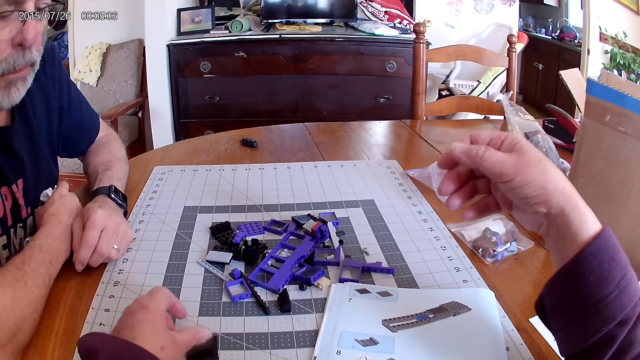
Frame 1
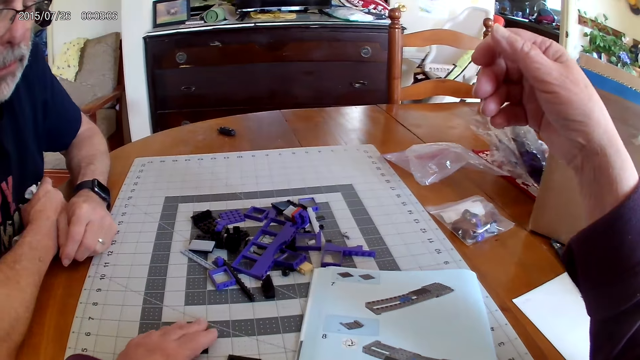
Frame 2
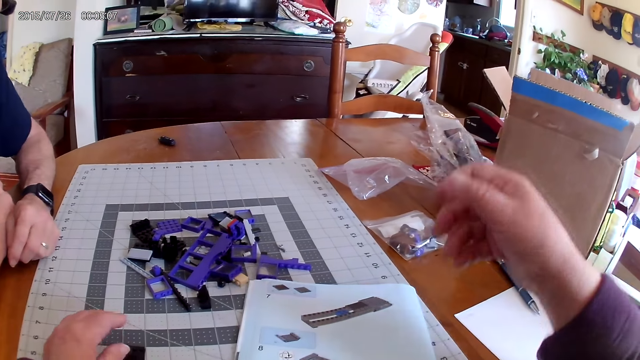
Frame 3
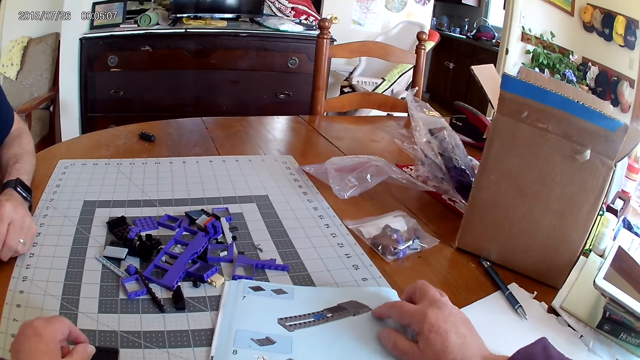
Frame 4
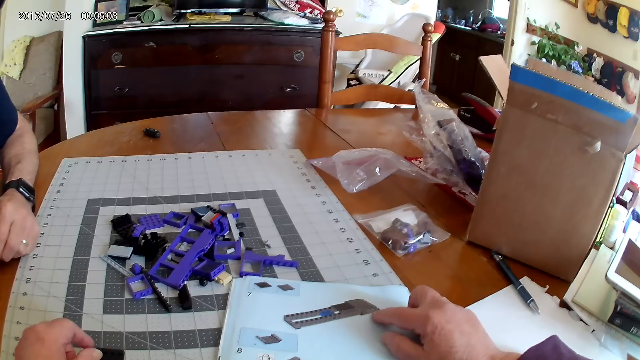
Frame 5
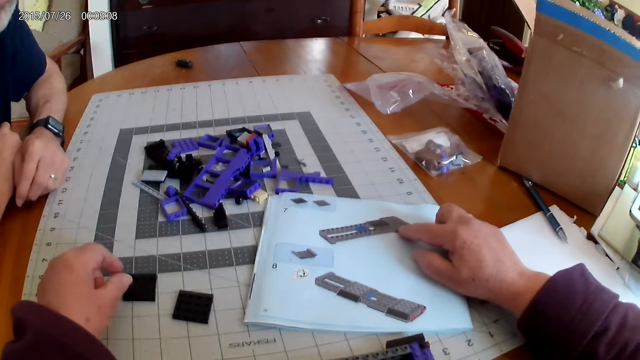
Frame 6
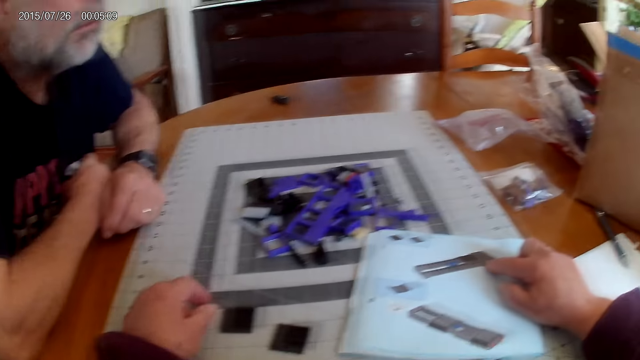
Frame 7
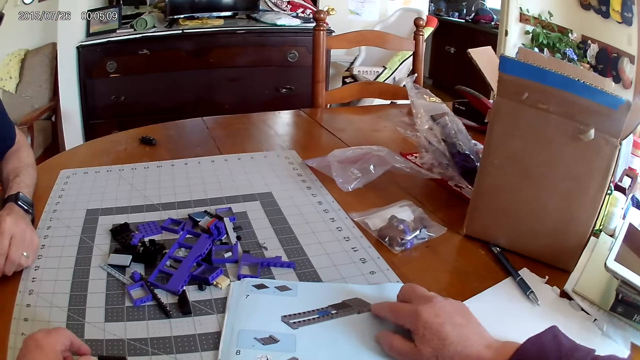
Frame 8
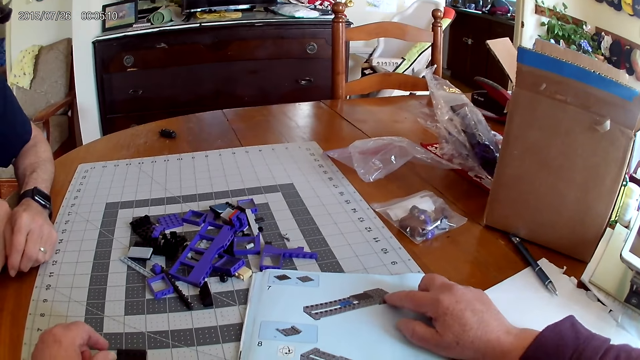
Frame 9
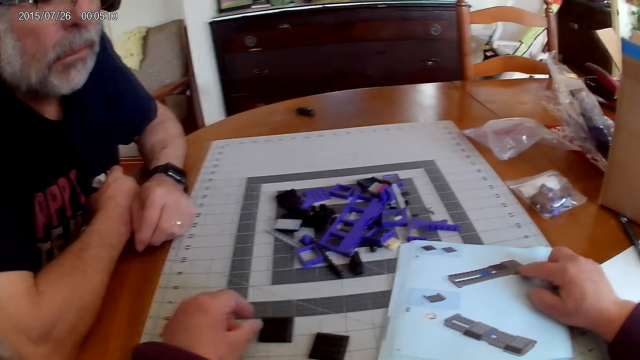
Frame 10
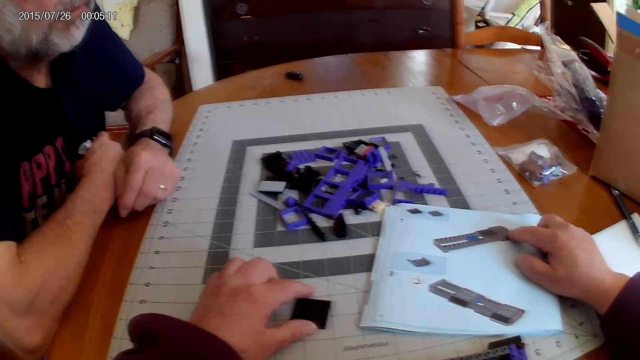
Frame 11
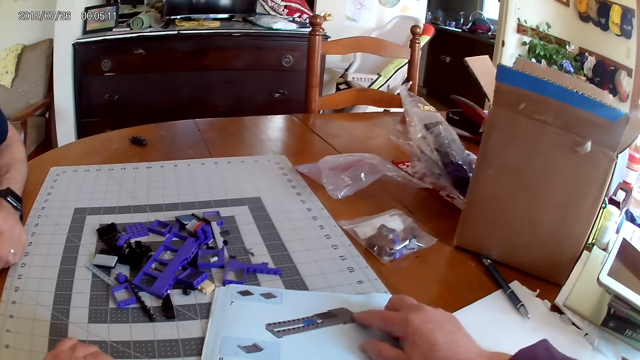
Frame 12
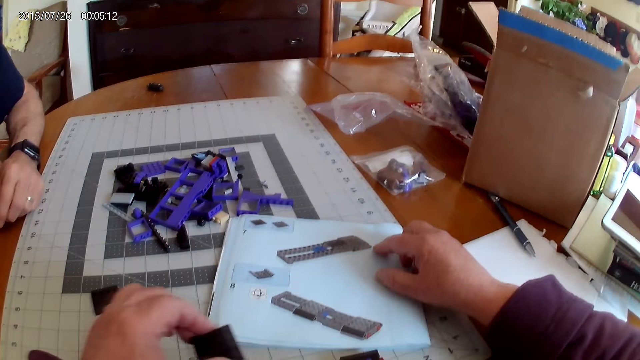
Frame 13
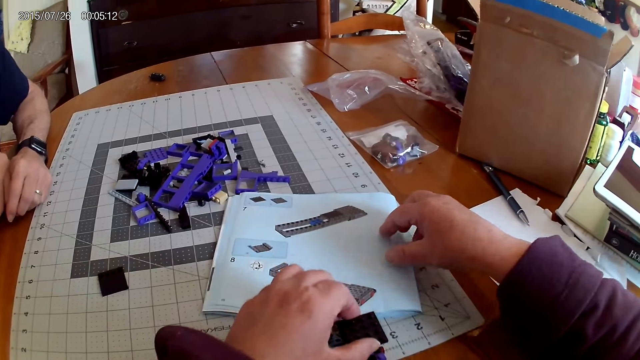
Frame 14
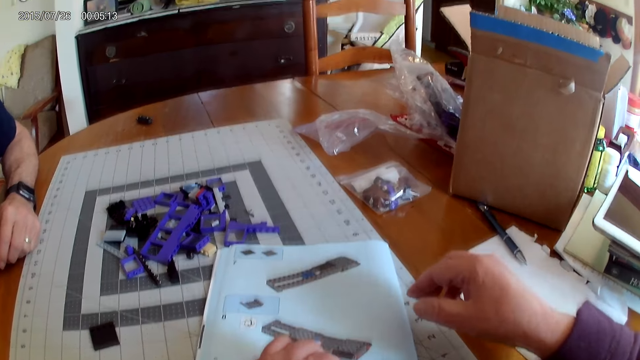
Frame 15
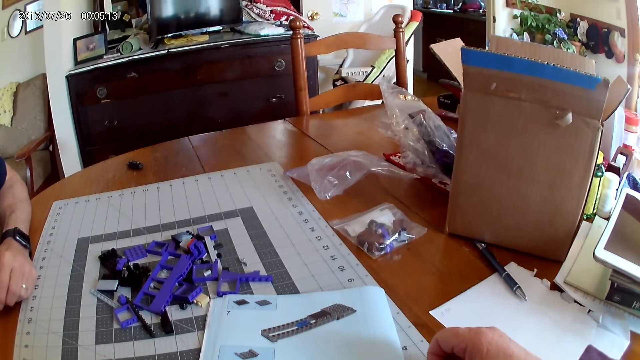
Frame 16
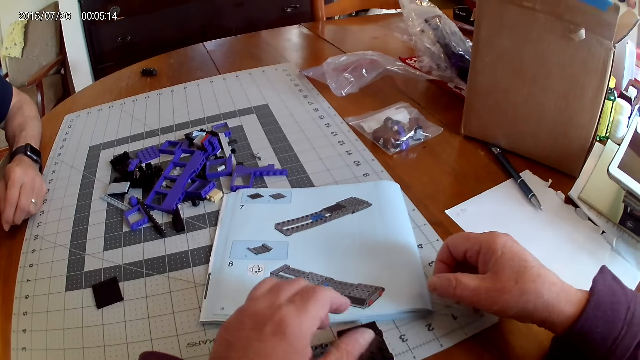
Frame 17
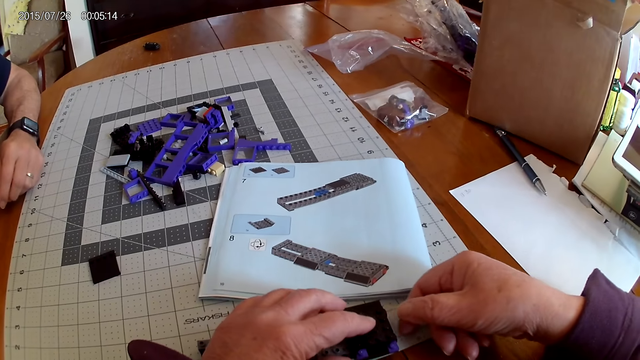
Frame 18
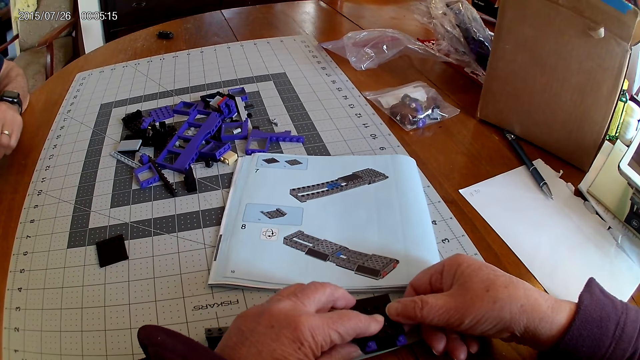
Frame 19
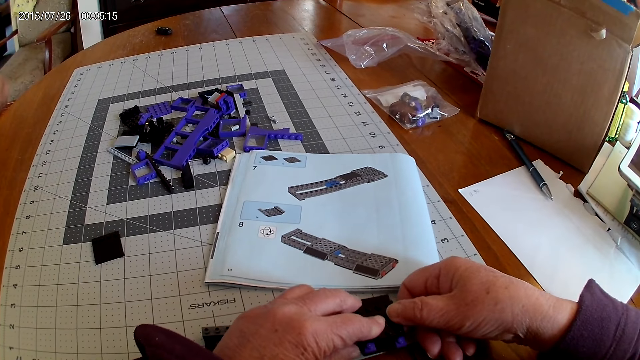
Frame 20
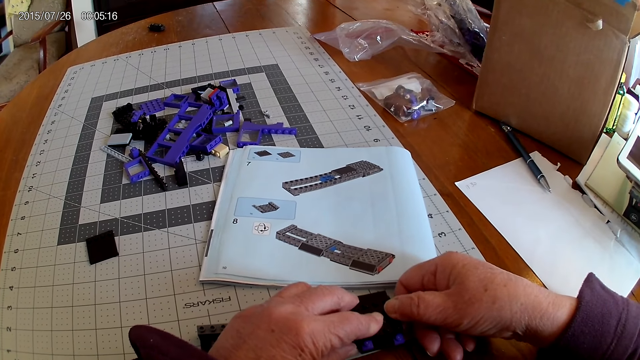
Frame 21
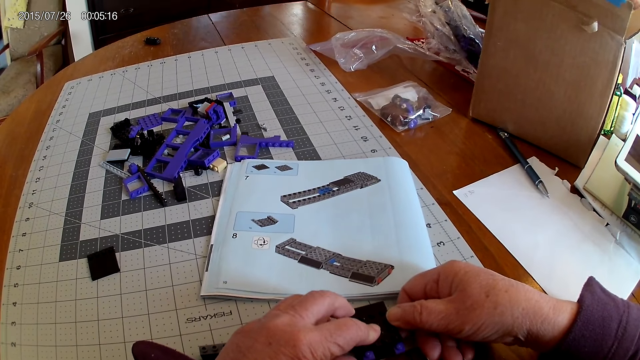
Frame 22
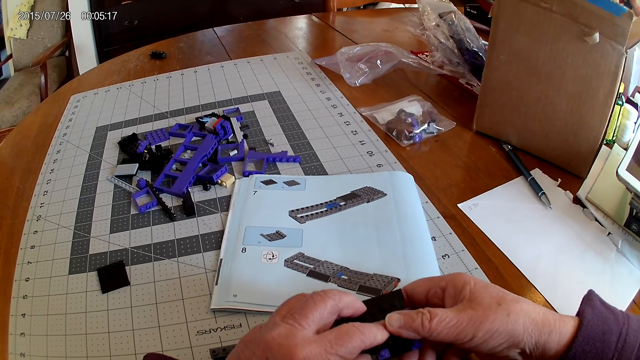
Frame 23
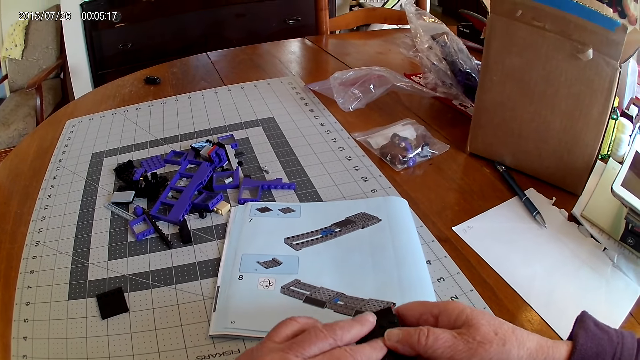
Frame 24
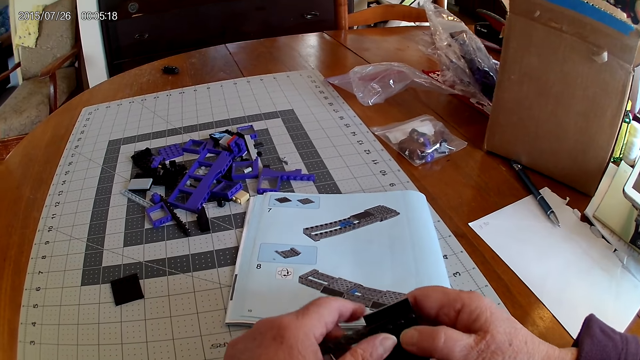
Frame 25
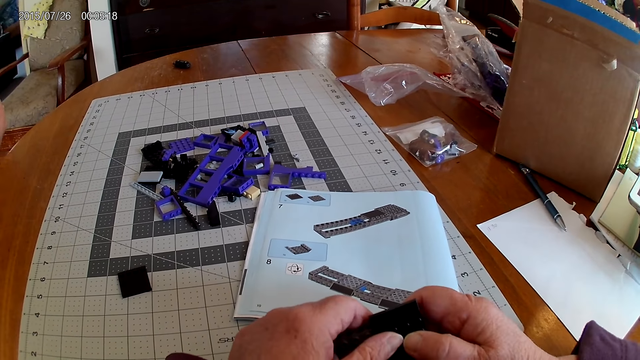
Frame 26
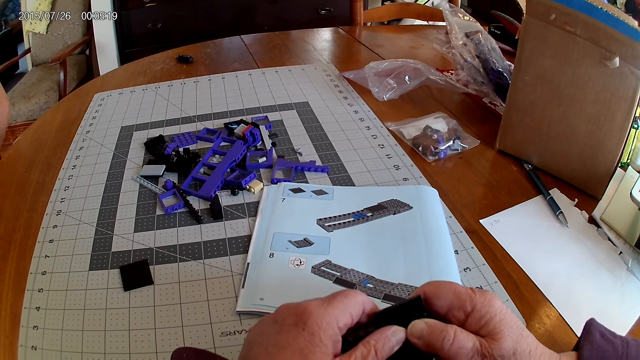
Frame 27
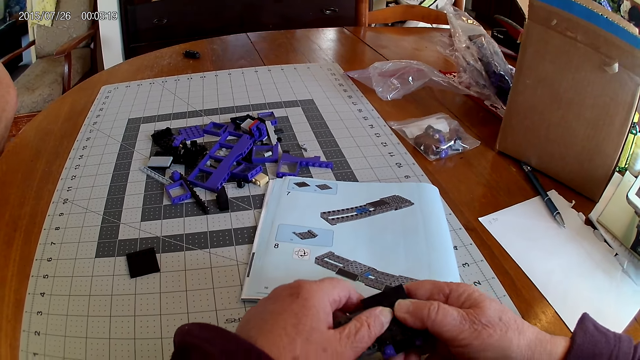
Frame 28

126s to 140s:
The camera wearer looks at the instructional manual book. They hold the plastic piece. They fix the plastic model.

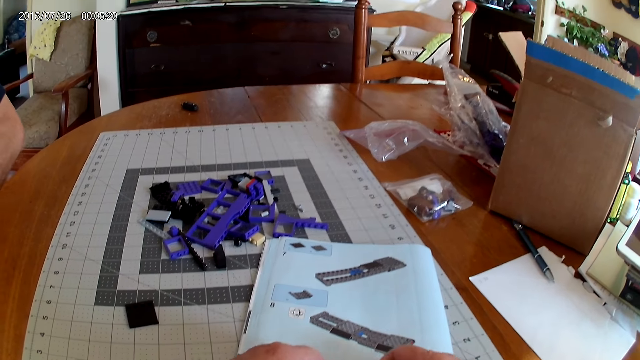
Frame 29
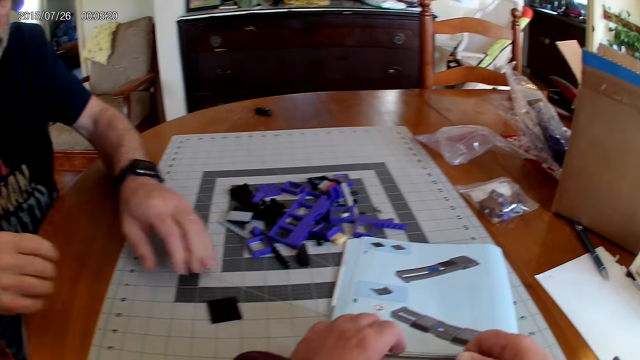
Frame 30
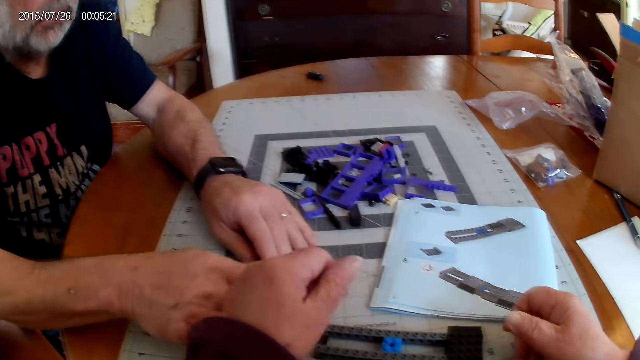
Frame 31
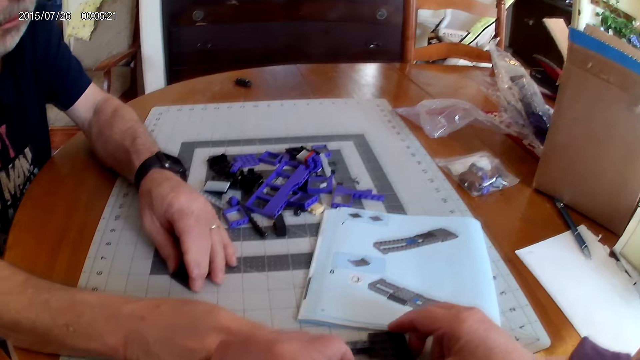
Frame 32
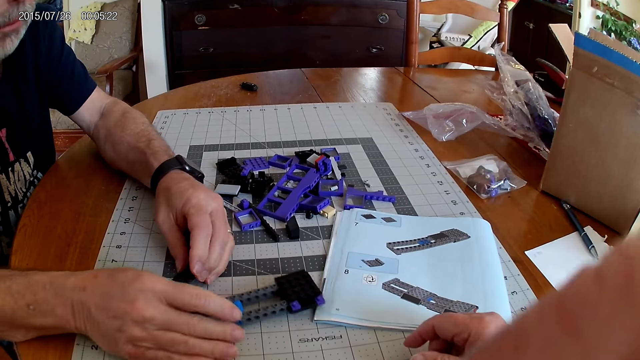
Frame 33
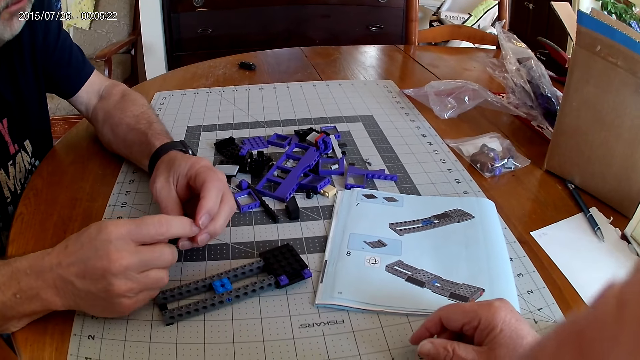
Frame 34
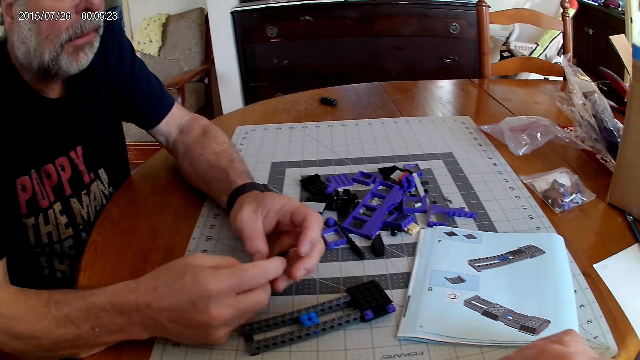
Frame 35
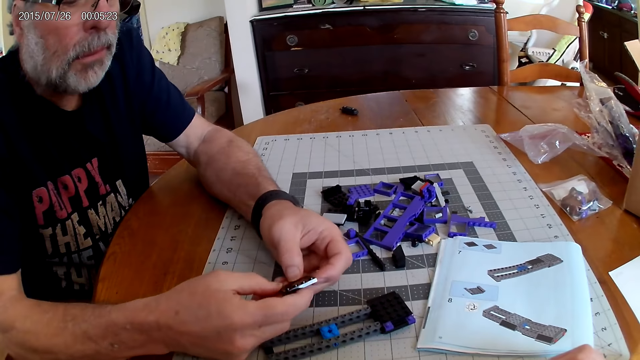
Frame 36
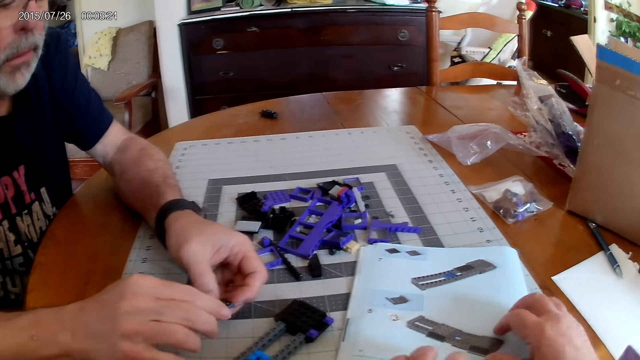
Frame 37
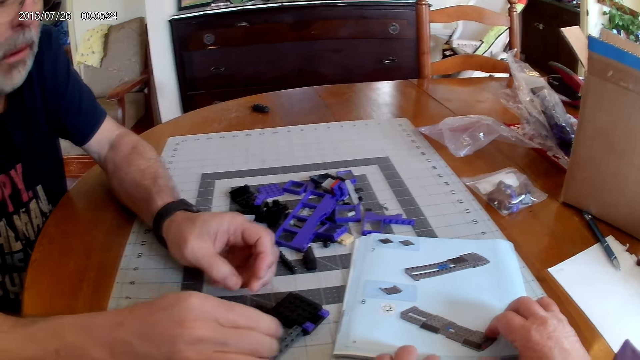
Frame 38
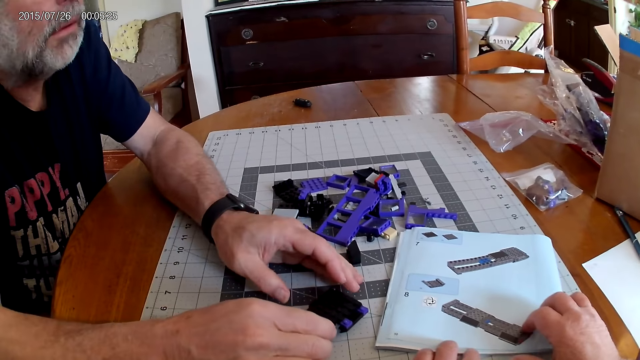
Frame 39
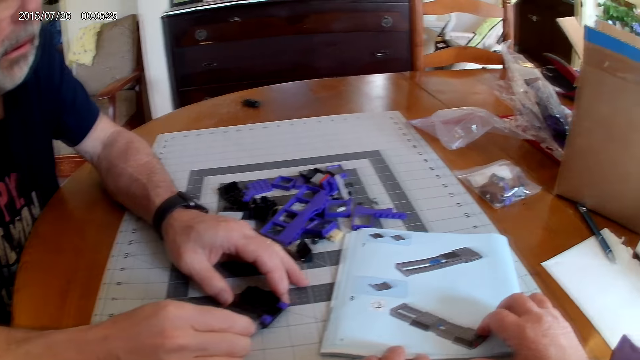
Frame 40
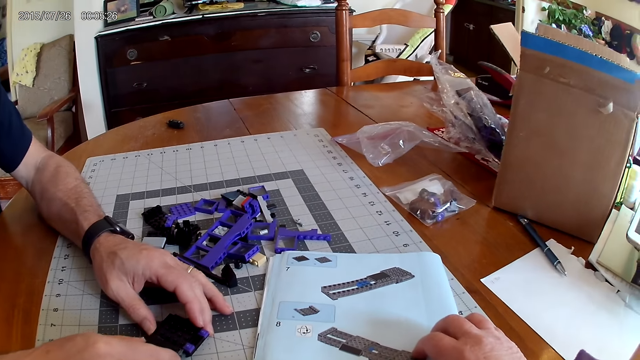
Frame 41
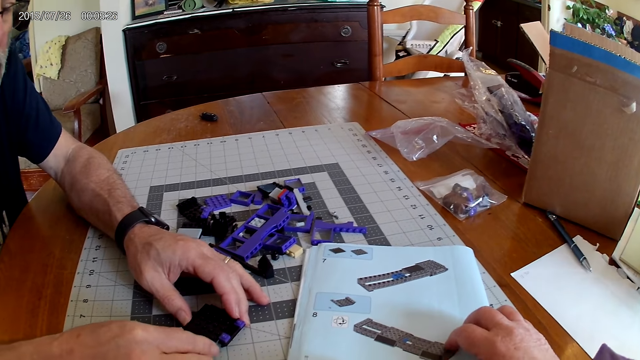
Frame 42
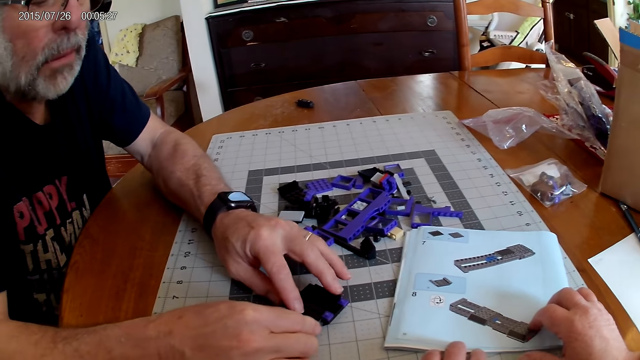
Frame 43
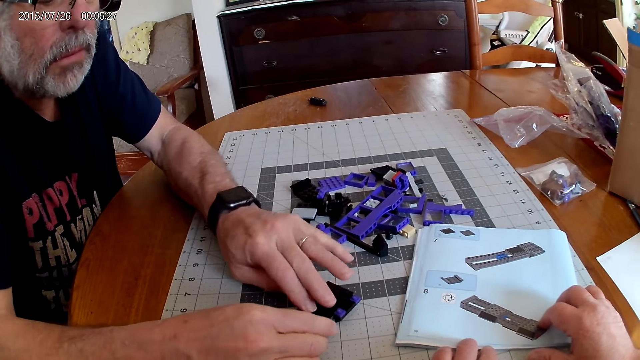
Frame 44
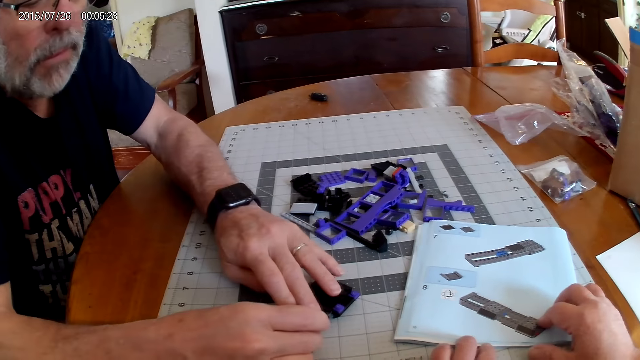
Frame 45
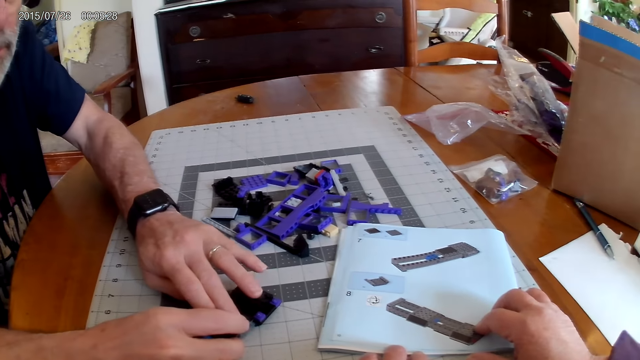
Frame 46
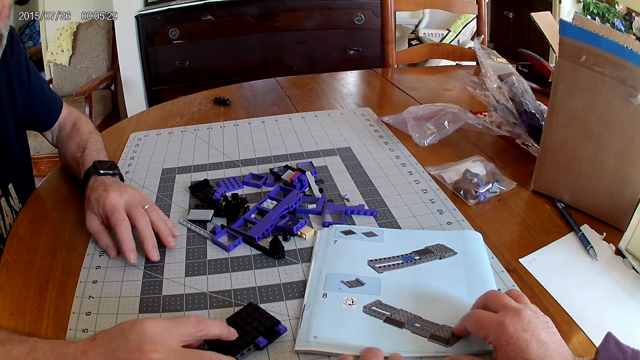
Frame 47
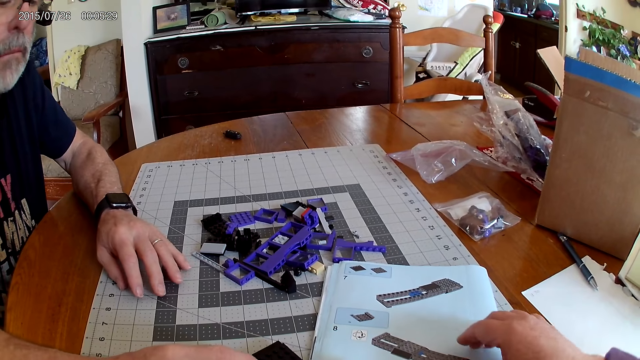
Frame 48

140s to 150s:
A man fixes the plastic model.
